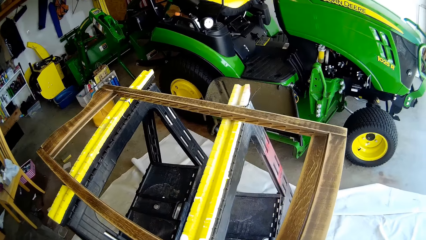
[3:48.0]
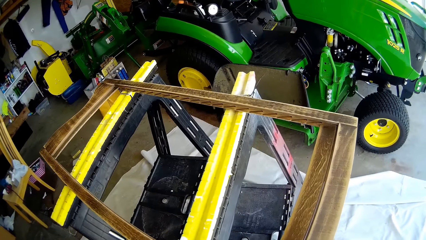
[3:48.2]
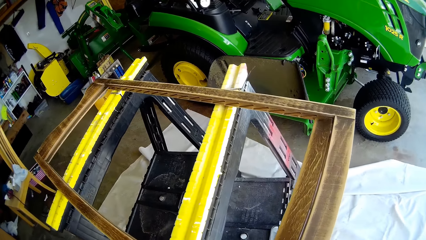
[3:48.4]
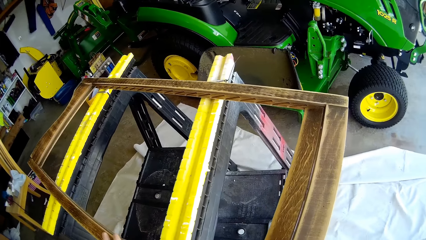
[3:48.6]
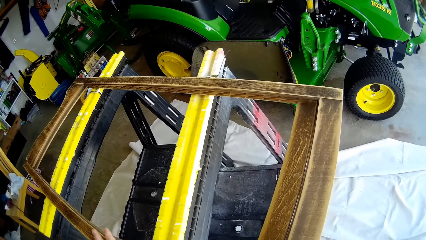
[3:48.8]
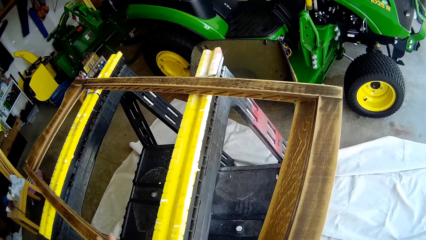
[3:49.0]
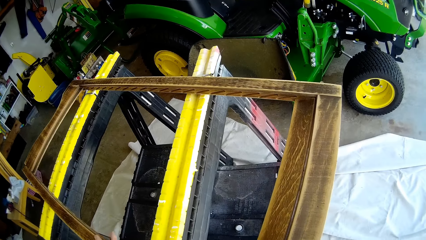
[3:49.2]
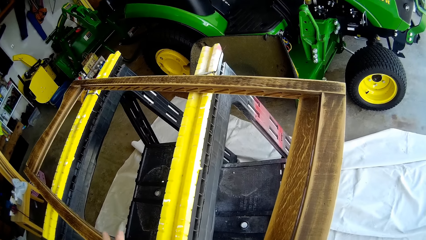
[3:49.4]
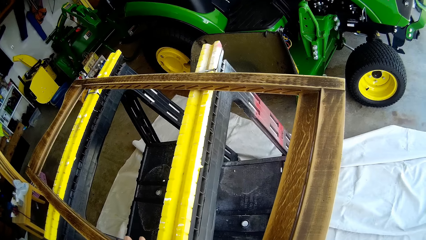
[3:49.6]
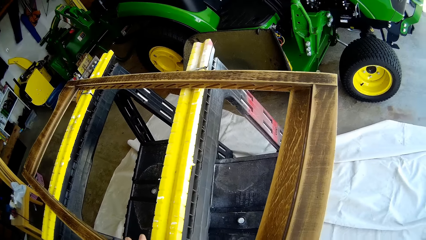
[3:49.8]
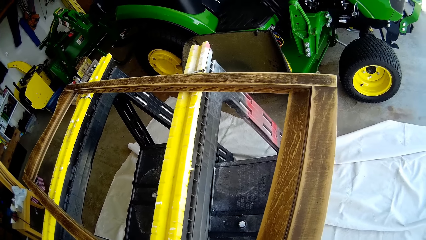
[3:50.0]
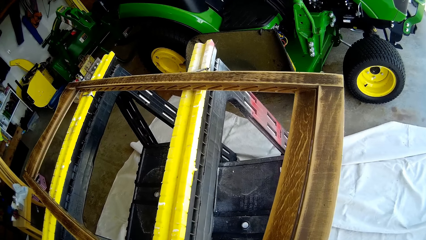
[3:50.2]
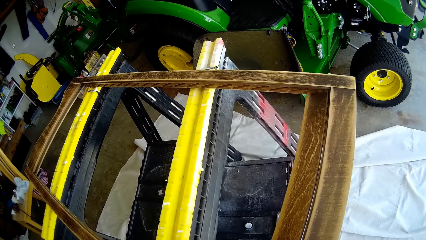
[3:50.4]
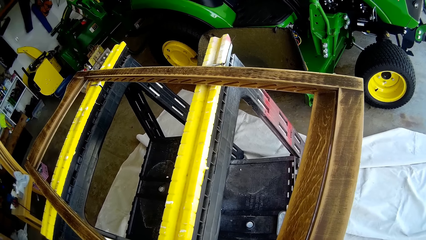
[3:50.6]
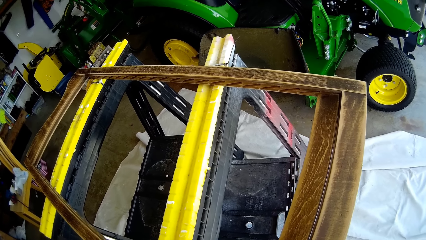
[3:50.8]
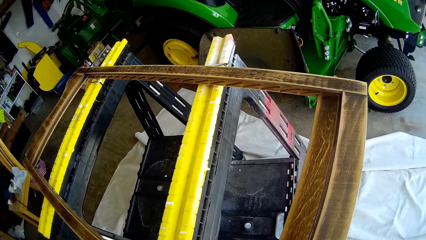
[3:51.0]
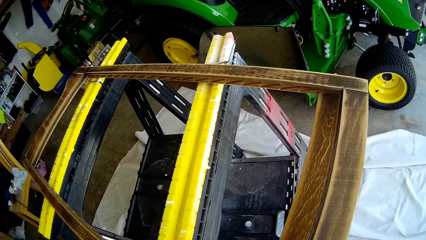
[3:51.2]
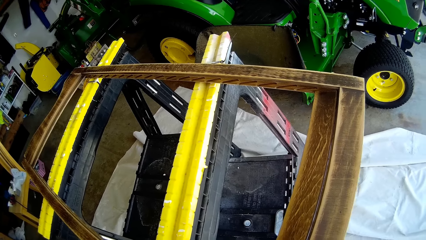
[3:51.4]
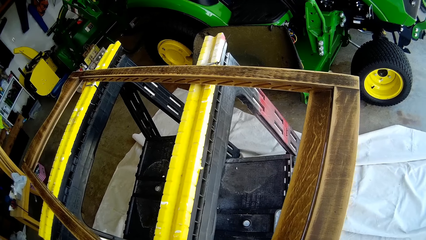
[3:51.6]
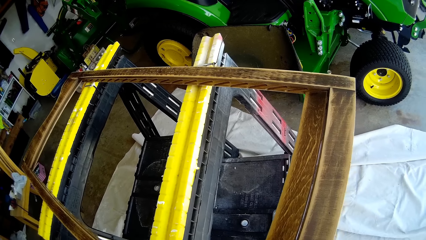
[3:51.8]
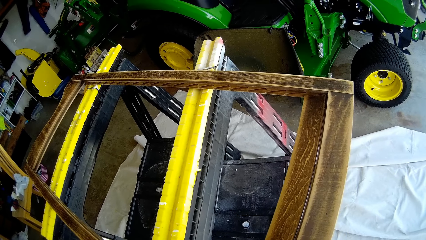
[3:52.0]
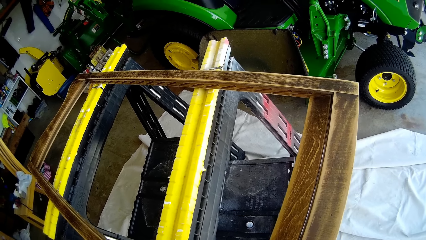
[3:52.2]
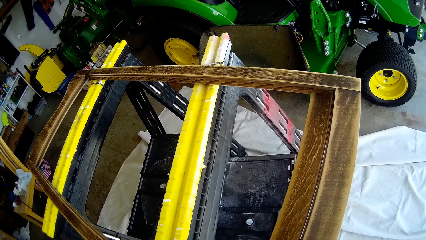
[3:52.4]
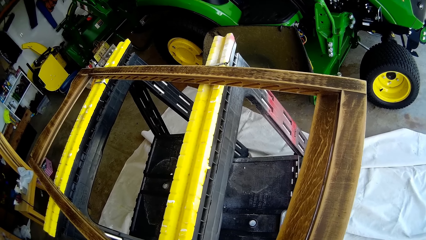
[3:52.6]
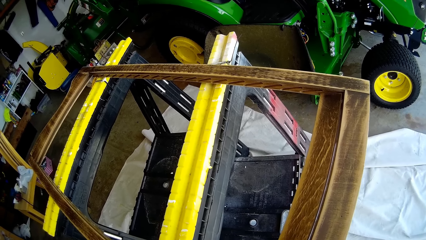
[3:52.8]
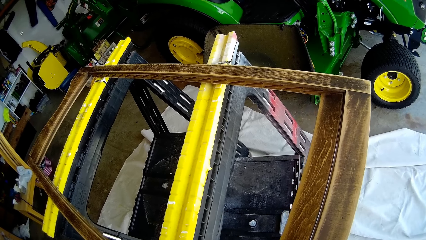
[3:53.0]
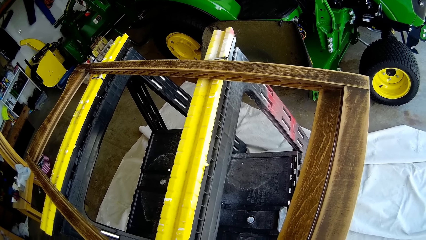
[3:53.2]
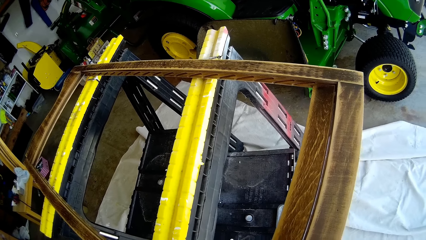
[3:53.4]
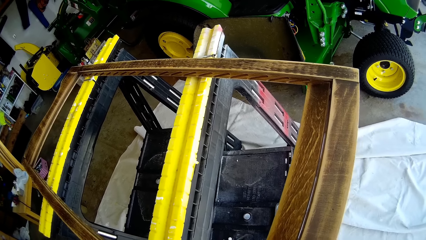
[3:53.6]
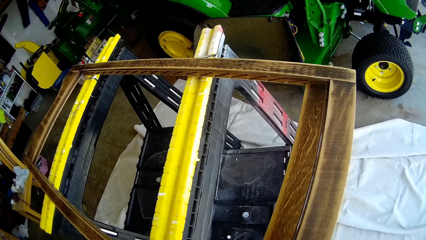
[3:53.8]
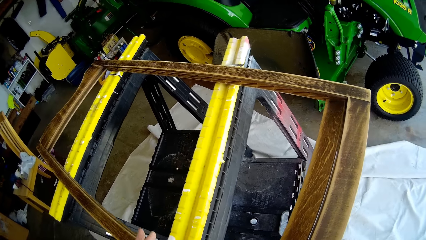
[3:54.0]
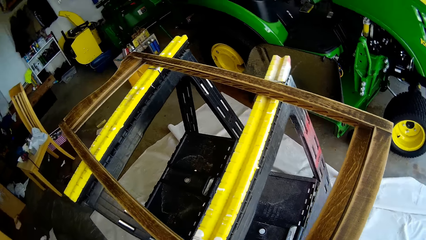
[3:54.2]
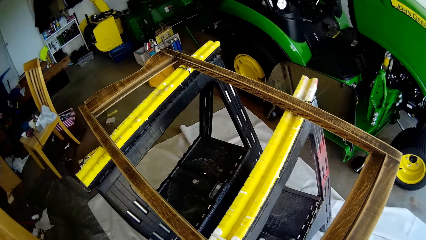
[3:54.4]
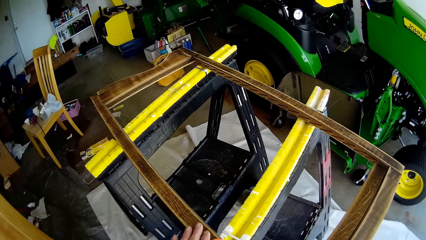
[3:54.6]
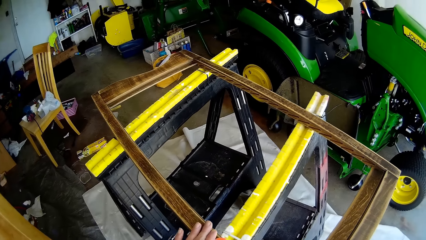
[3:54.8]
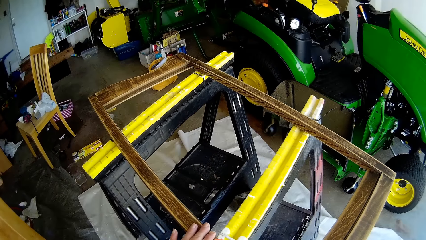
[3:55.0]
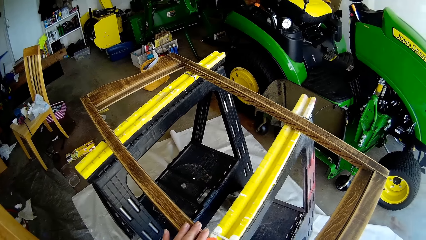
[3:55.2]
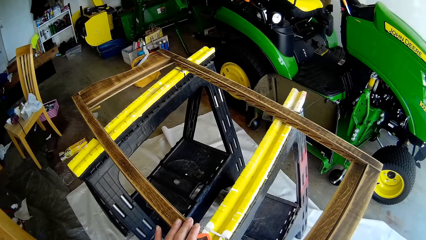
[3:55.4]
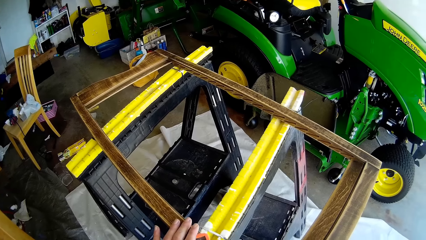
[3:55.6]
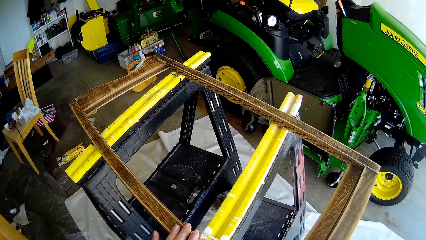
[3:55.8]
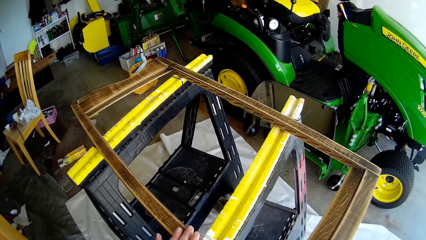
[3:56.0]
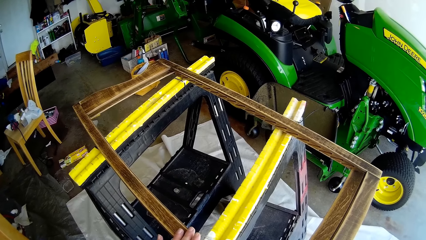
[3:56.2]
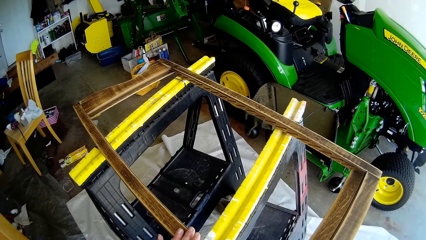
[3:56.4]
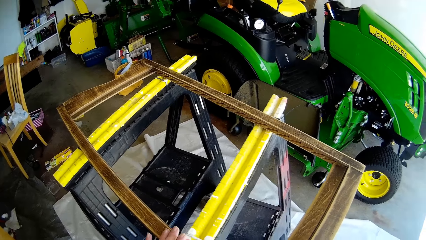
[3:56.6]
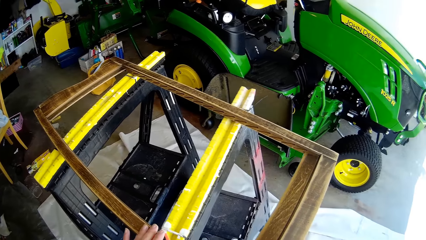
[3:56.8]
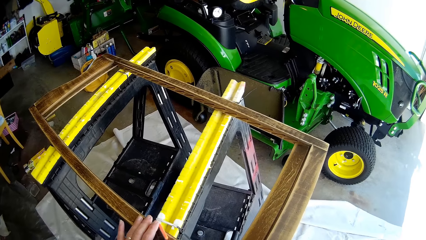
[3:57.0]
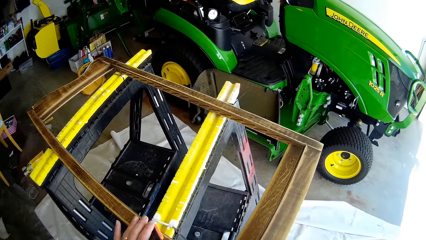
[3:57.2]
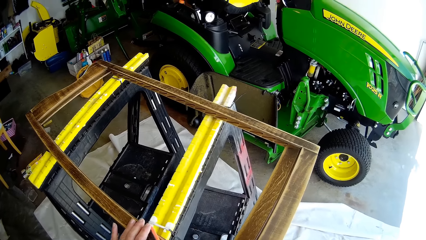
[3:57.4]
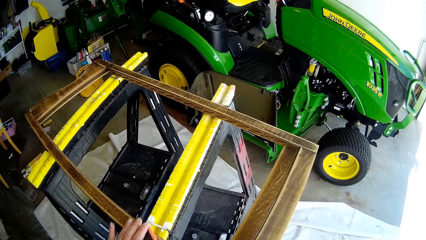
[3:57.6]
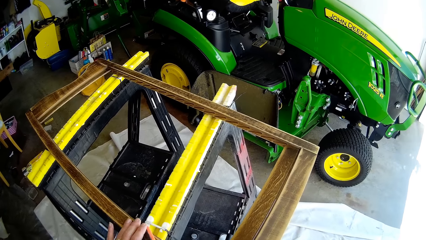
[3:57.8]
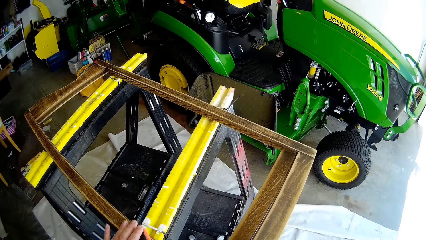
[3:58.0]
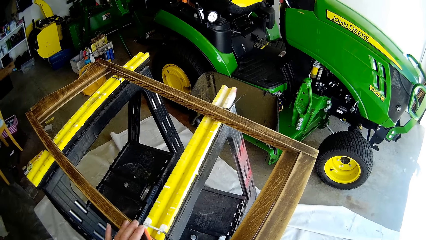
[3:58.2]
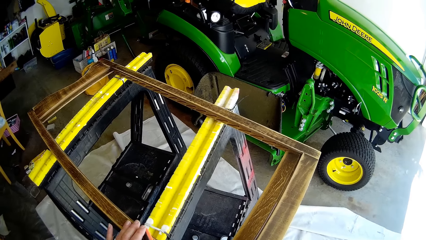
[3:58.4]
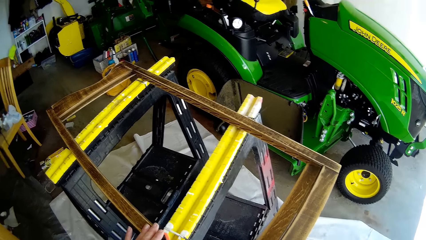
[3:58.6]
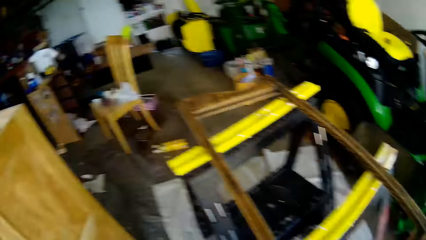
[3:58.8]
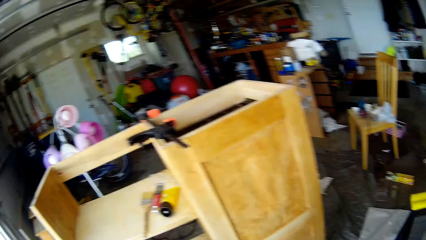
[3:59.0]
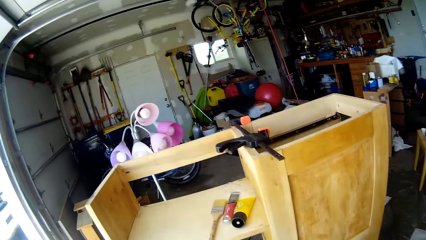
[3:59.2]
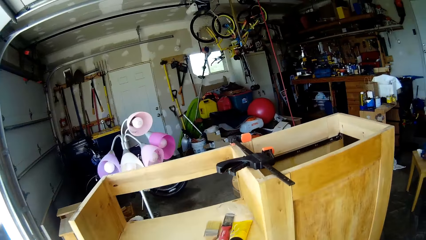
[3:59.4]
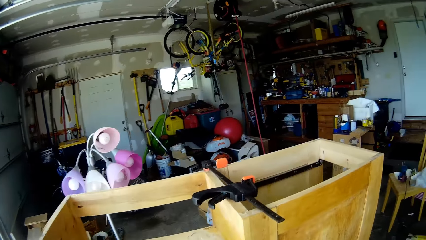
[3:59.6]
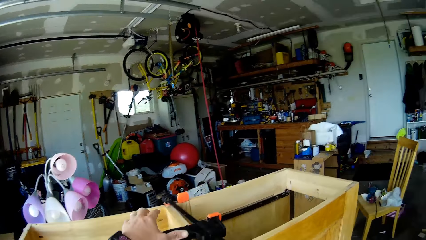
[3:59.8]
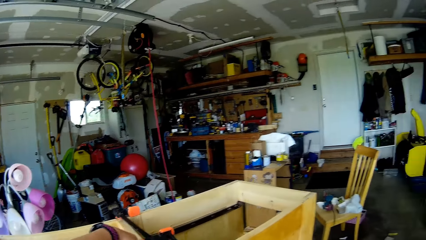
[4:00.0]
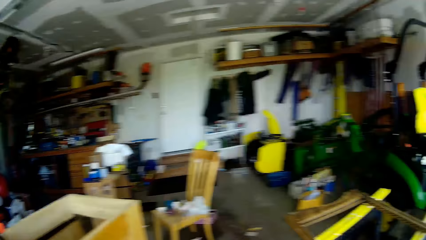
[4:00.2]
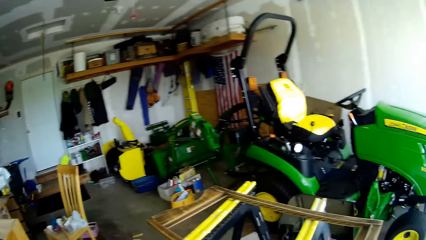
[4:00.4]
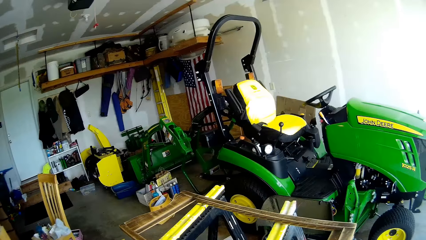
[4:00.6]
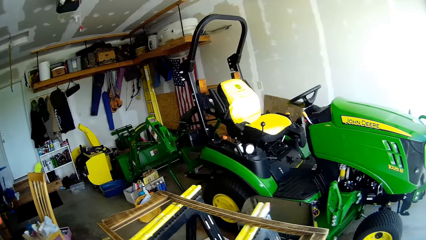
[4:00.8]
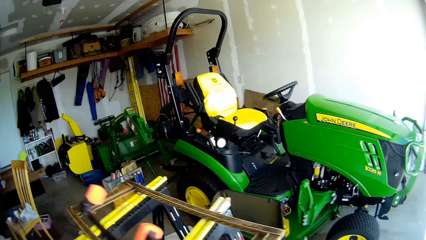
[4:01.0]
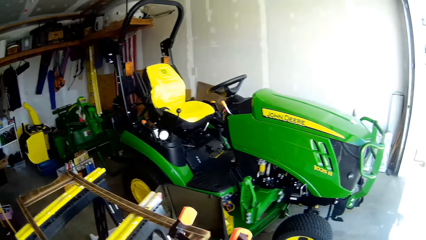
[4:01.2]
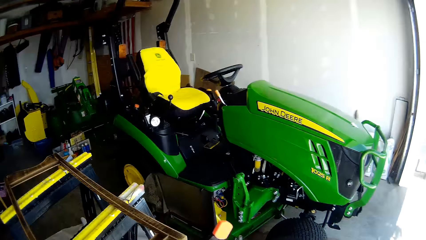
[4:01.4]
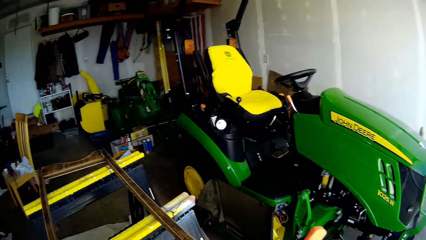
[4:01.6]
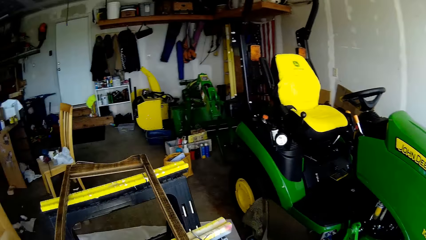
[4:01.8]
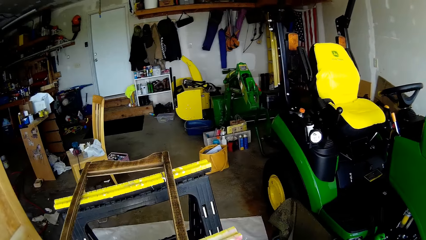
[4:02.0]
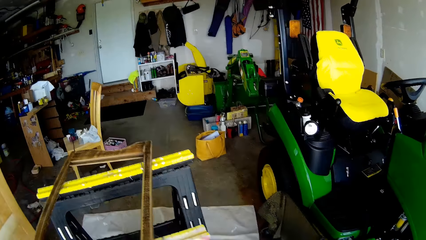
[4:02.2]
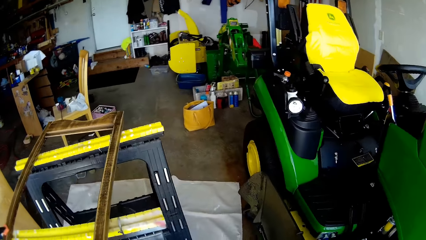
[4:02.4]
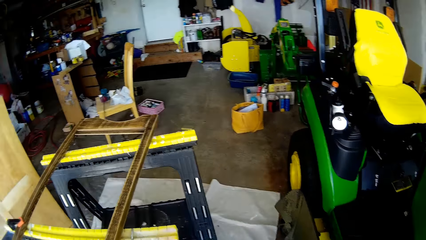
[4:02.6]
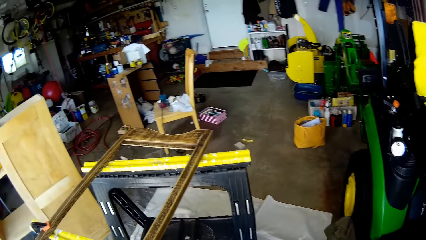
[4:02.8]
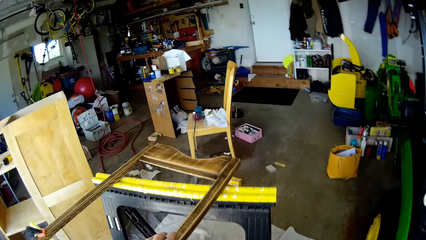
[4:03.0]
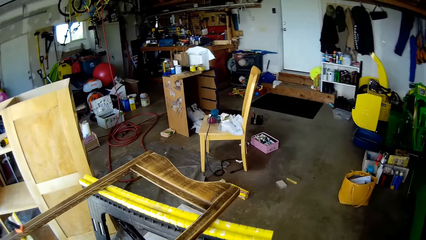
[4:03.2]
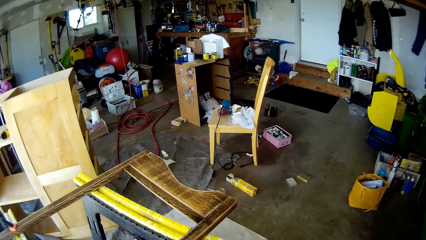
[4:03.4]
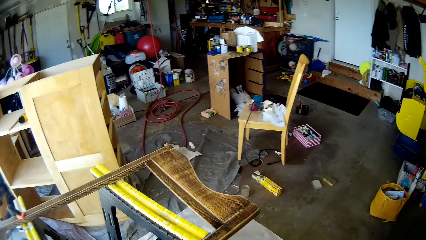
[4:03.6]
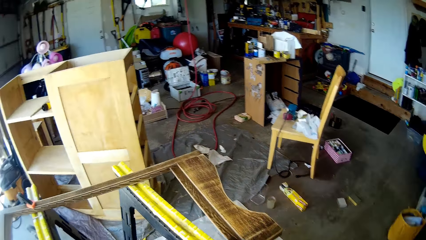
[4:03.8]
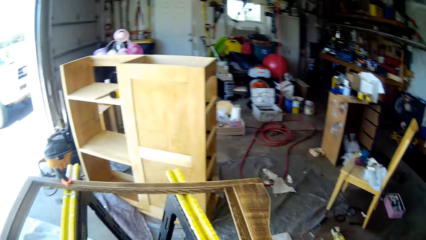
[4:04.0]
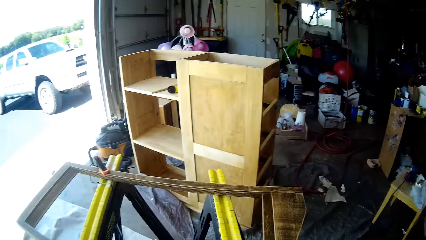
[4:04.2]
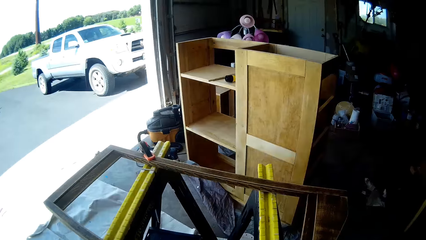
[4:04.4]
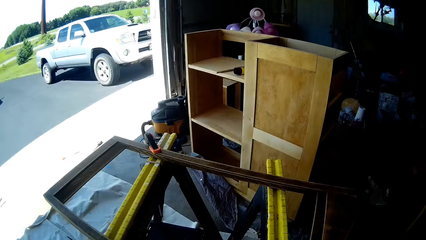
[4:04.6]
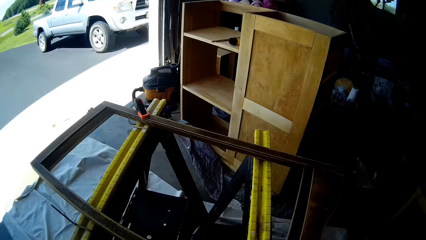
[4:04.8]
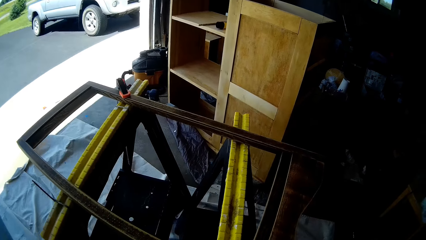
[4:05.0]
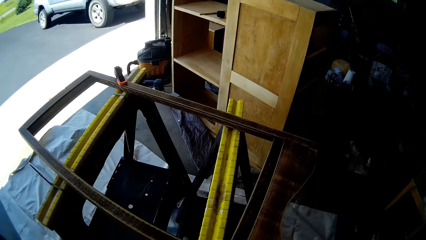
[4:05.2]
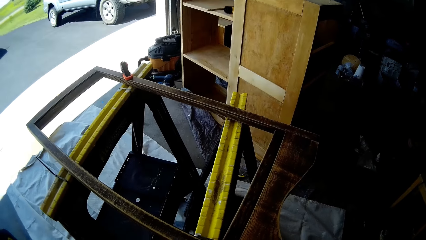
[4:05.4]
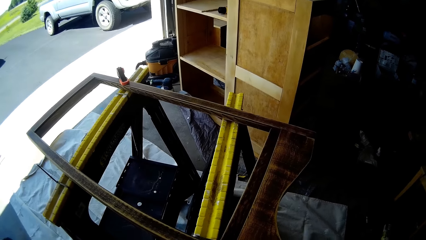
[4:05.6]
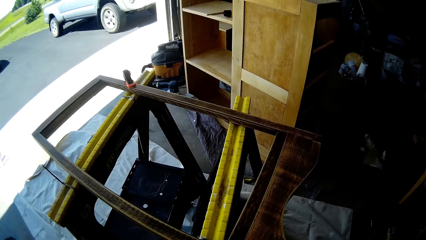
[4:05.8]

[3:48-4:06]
The camera wearer touches the wooden frame with her left hand. She clamps the wooden frame to the metal stand with the clamp. She picks up the clamp from the wooden shelf with her left hand. She touches the wooden frame with her left hand.
